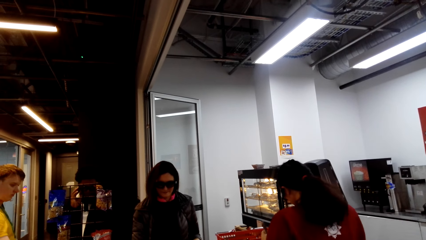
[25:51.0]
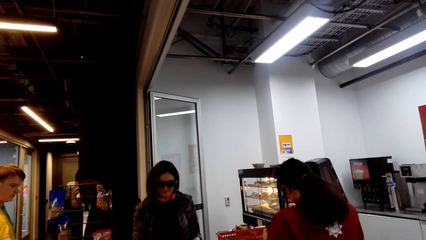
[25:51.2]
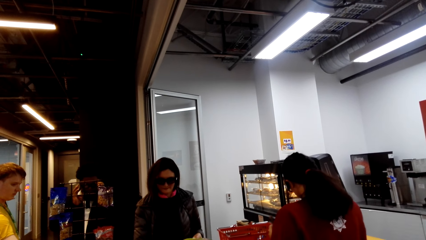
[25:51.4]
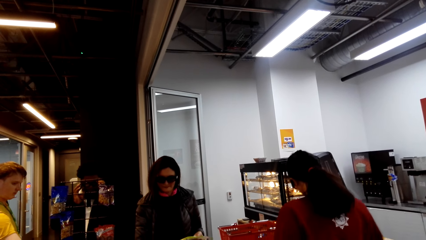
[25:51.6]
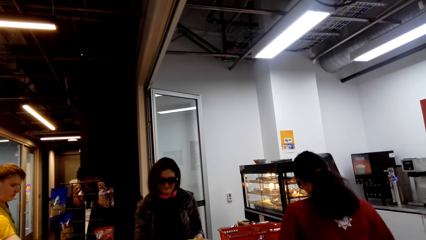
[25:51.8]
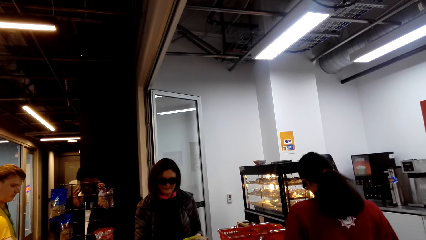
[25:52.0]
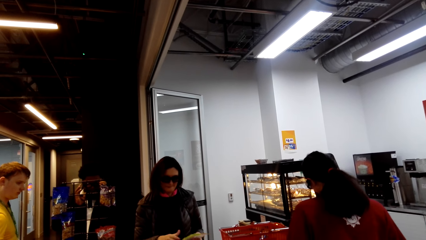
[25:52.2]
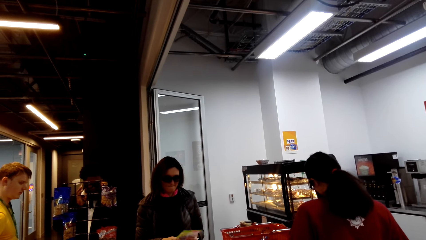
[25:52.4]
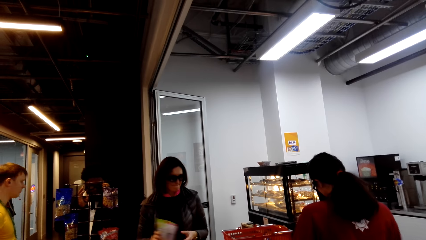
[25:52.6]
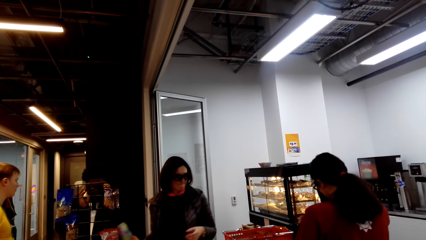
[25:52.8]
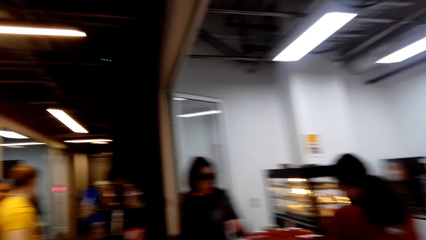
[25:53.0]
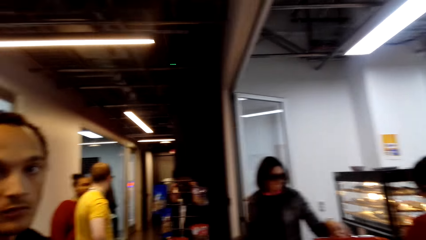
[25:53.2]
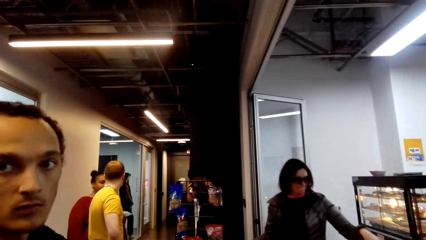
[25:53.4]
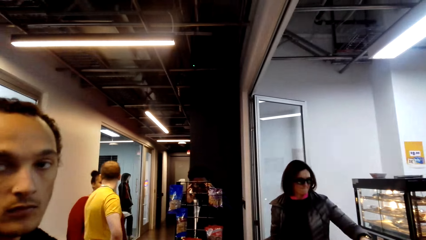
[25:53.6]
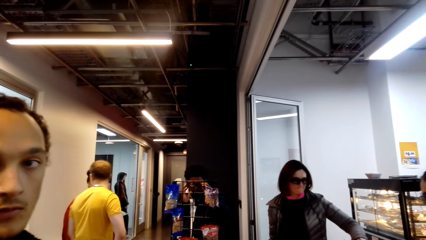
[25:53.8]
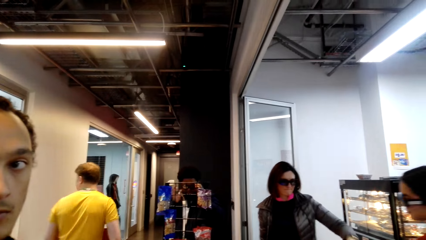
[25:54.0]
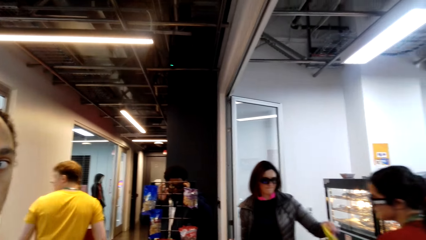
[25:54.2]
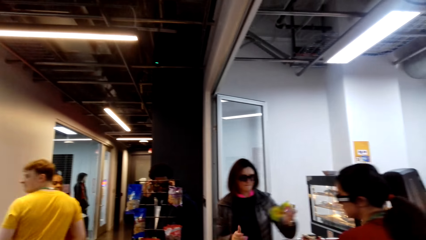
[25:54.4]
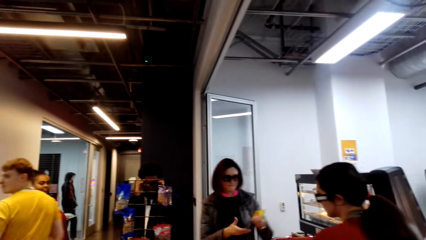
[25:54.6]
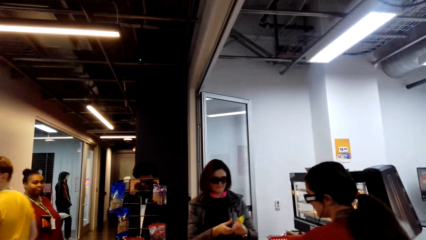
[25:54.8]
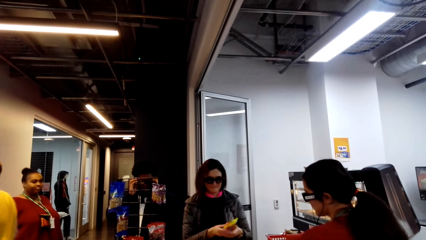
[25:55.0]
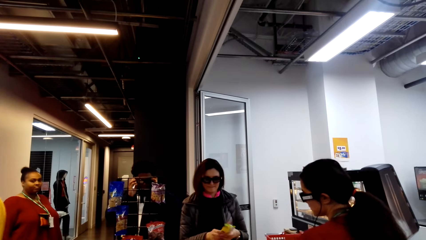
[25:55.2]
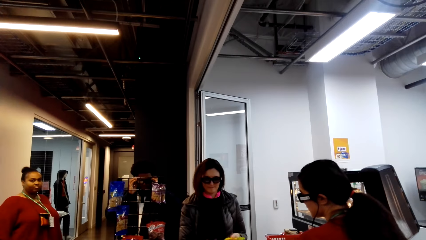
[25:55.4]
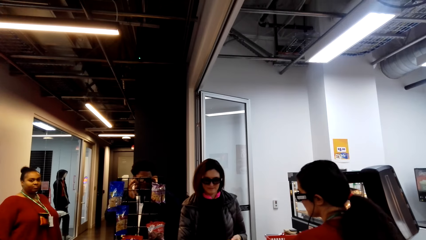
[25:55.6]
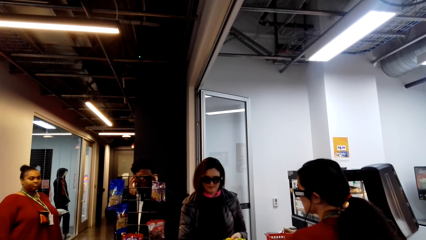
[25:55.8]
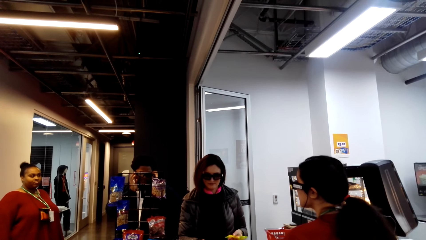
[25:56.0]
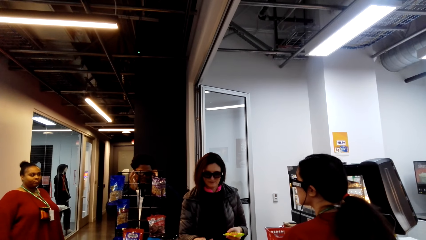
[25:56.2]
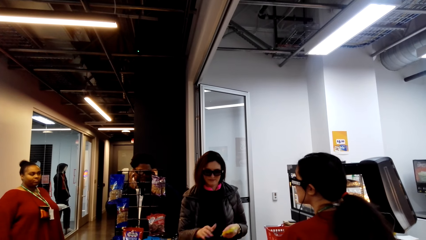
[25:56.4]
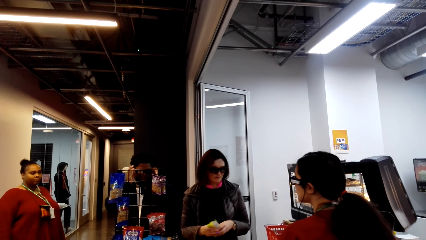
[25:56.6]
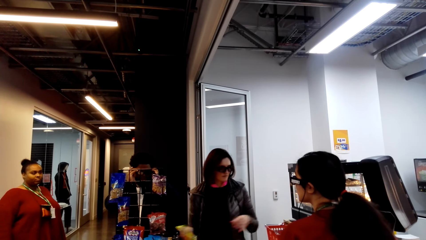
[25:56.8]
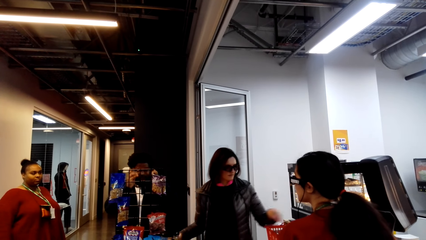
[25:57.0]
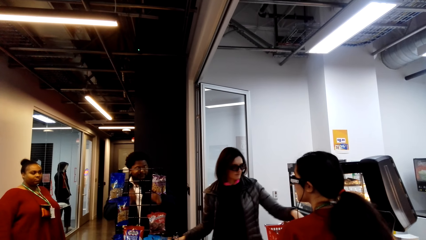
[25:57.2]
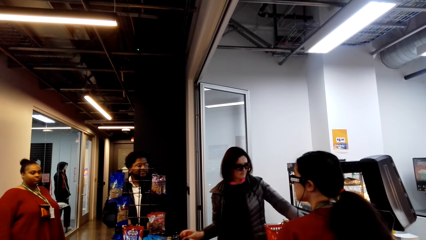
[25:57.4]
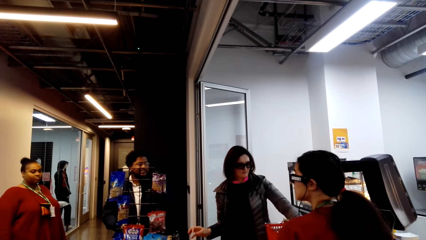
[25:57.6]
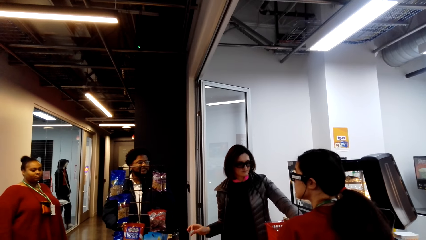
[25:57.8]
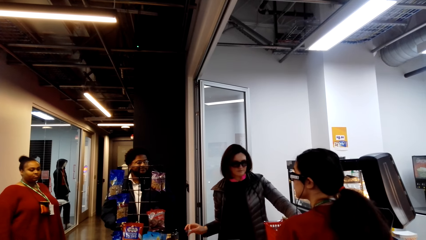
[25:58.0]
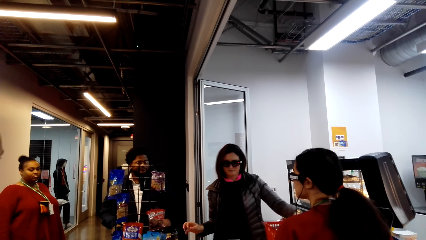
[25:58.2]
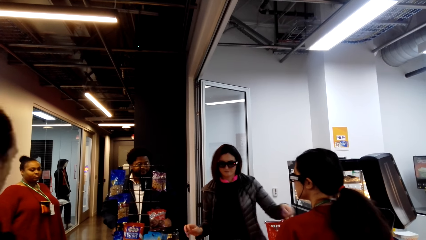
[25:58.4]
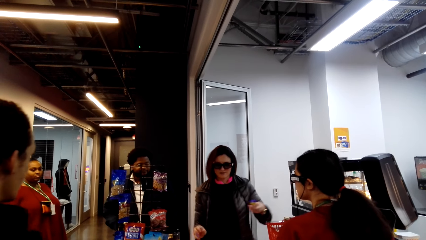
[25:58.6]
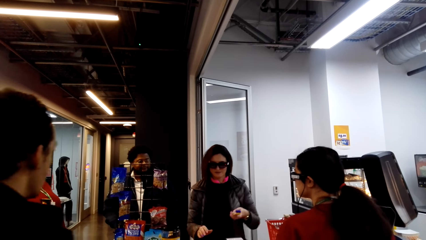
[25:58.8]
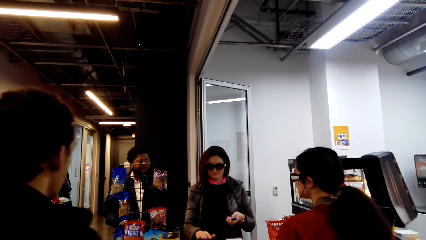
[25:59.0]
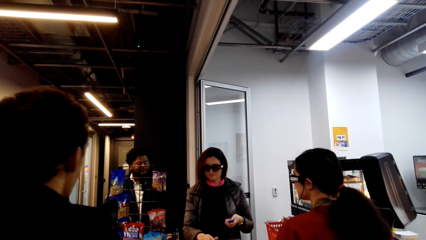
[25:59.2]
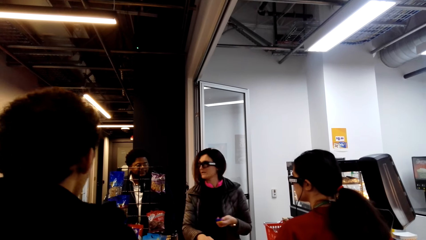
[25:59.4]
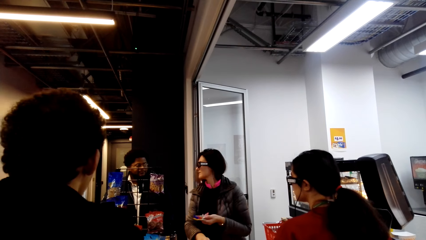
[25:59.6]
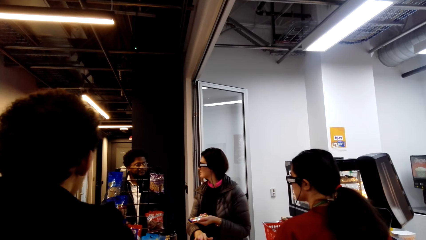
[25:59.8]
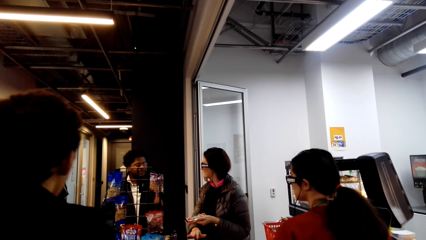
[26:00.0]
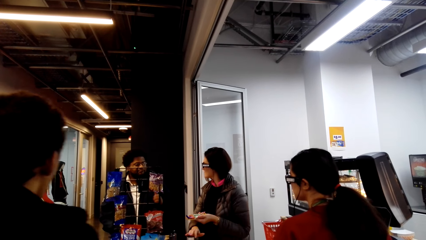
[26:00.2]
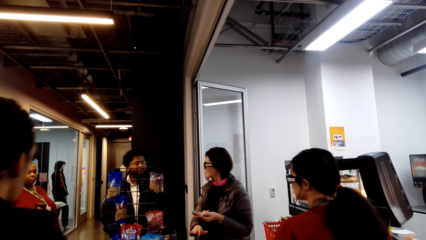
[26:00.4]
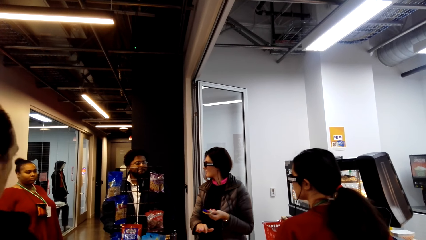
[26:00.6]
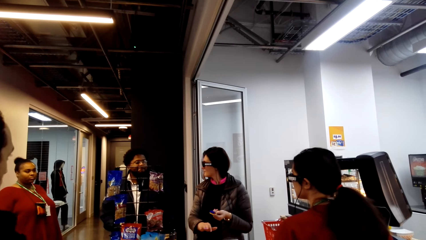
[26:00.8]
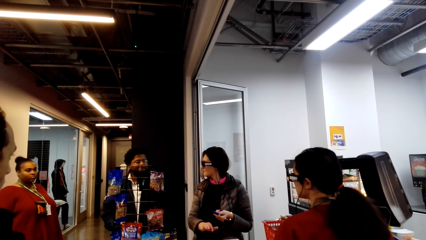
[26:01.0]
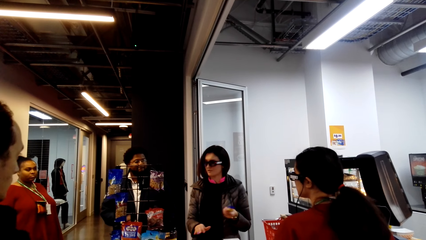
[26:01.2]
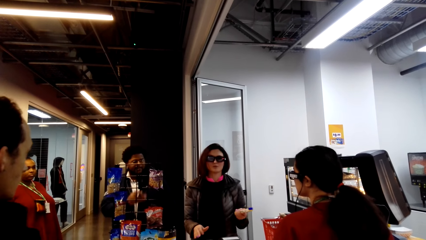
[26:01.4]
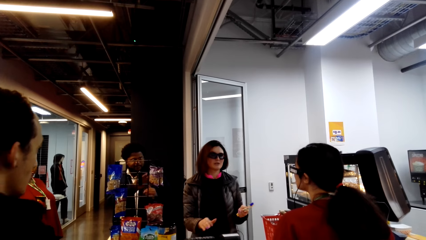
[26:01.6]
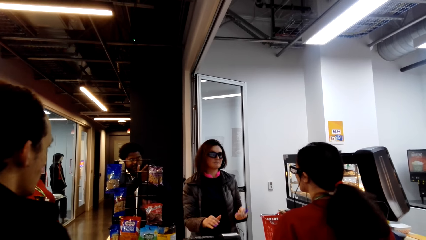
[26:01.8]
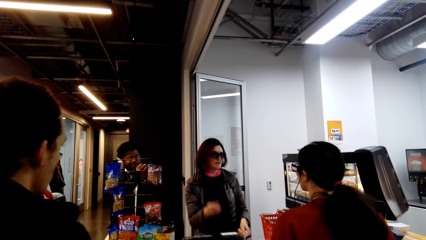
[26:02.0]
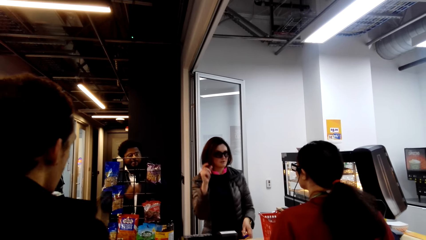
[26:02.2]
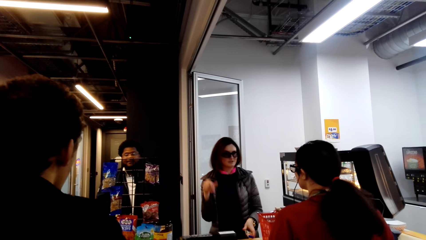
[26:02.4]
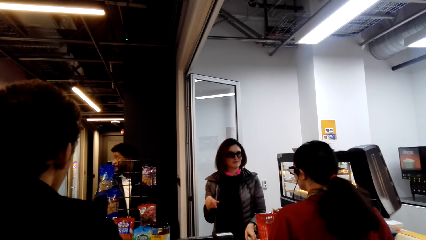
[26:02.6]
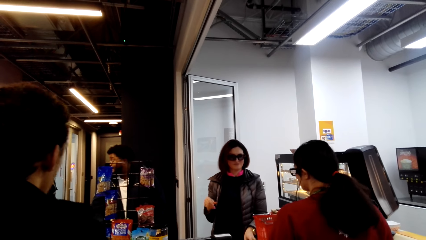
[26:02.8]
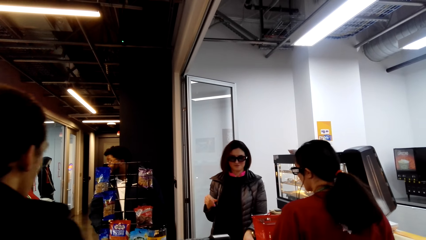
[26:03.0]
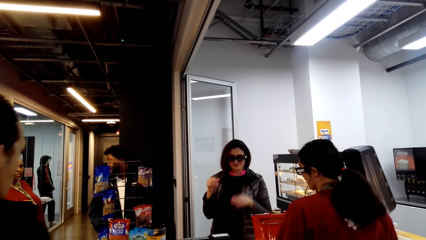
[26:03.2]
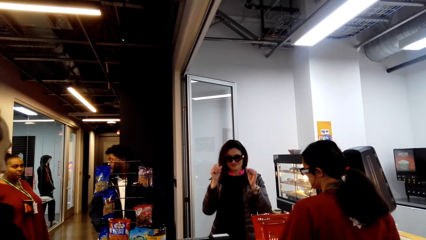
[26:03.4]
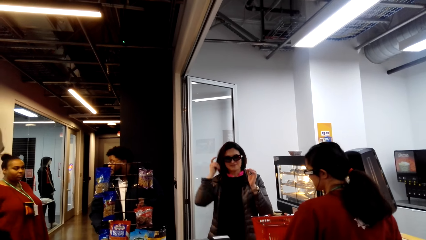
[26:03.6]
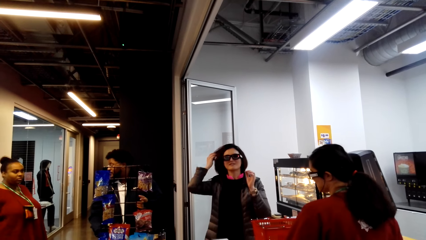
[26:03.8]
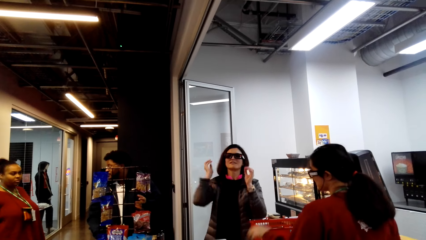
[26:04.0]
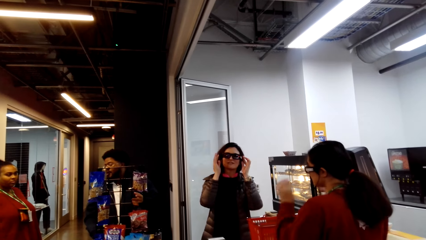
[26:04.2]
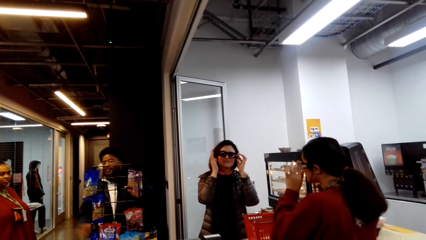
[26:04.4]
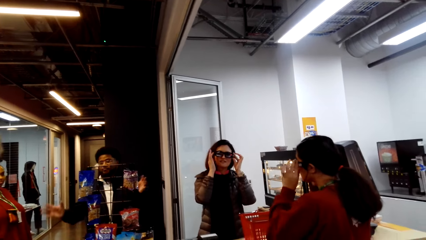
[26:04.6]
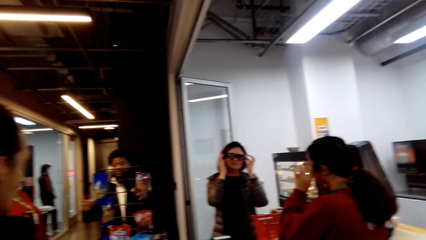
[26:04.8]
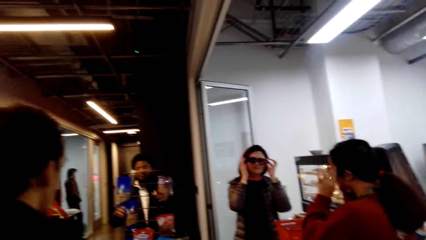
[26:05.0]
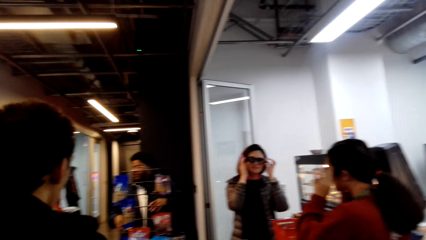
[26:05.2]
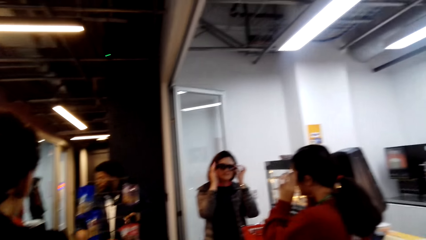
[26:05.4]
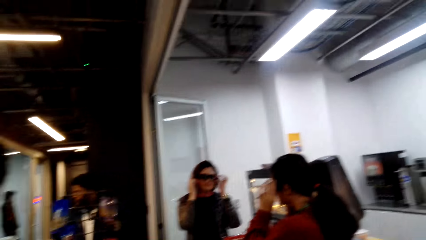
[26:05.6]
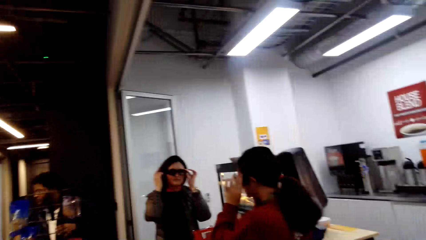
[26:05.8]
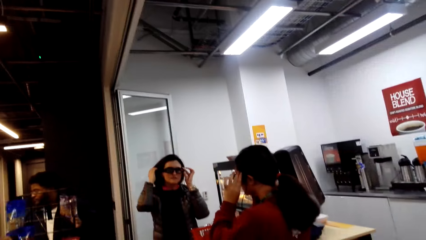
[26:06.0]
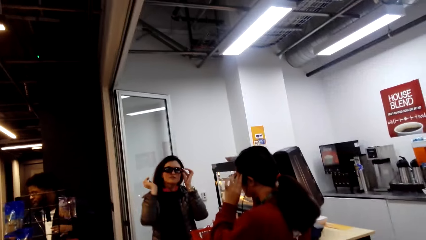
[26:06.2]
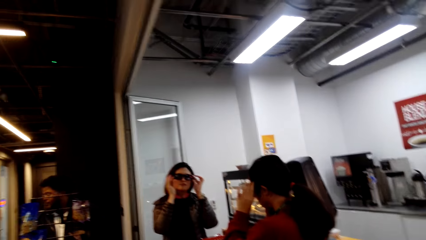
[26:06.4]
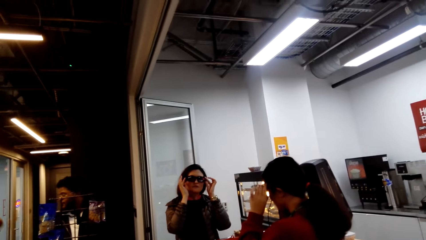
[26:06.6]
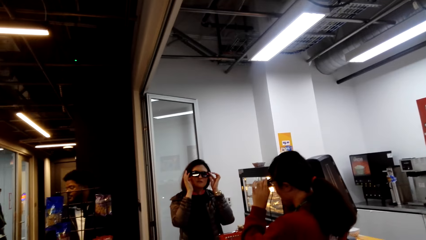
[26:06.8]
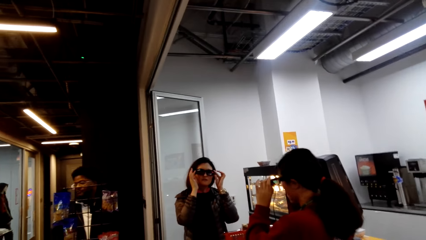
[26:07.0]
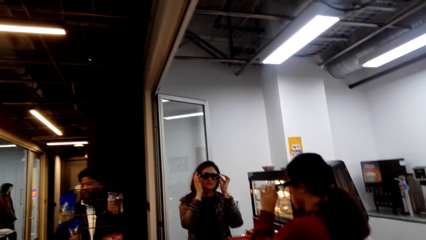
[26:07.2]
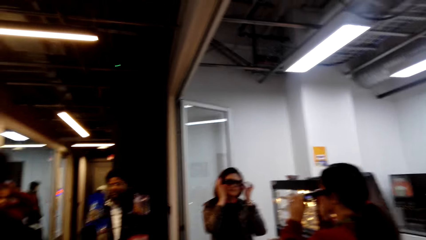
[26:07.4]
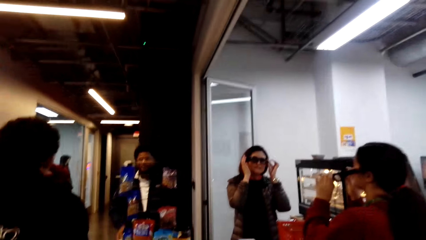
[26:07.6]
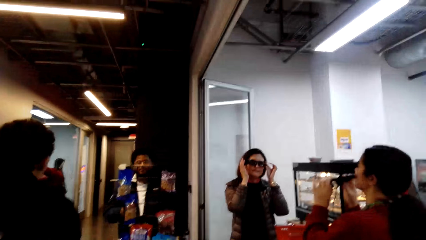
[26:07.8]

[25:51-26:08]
The camera wearer looks at a person. The person moves his body. The camera wearer converses.
